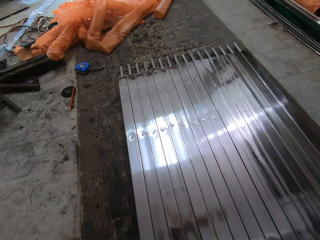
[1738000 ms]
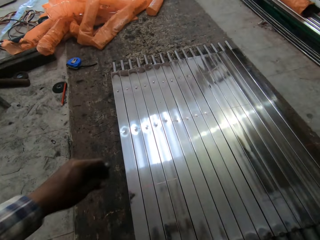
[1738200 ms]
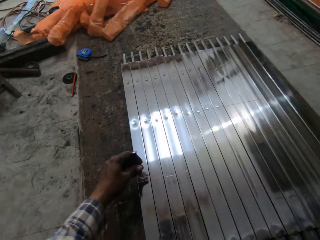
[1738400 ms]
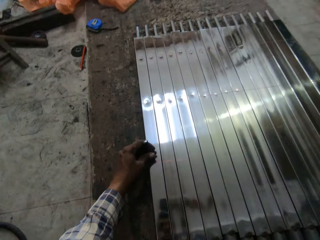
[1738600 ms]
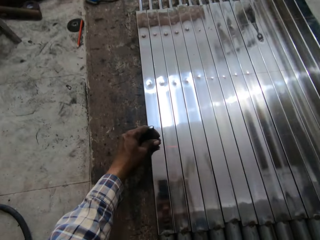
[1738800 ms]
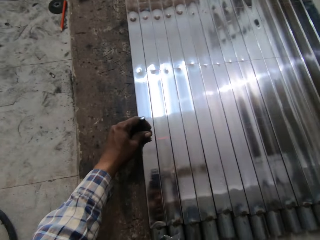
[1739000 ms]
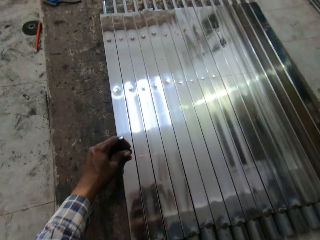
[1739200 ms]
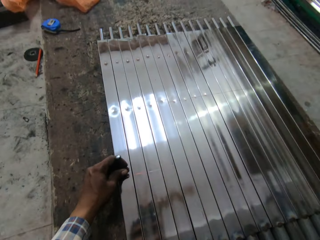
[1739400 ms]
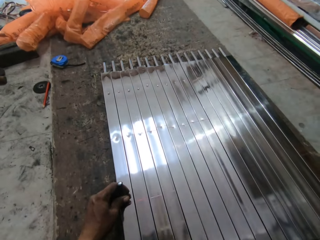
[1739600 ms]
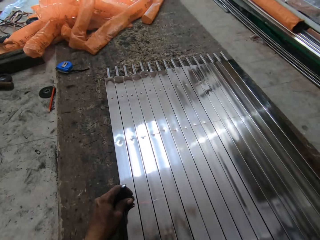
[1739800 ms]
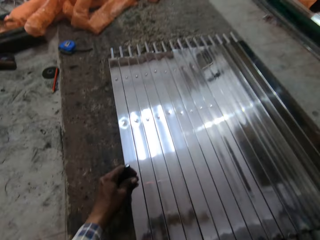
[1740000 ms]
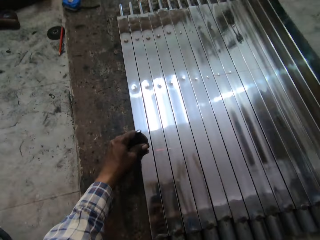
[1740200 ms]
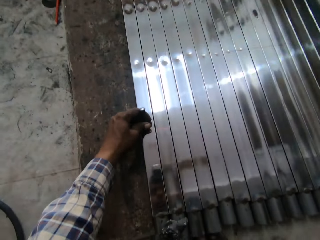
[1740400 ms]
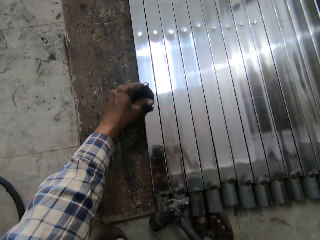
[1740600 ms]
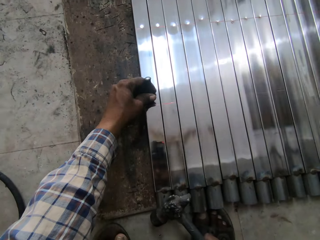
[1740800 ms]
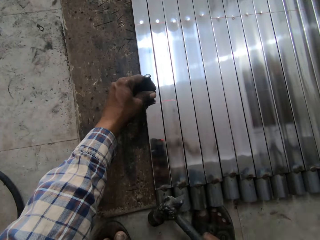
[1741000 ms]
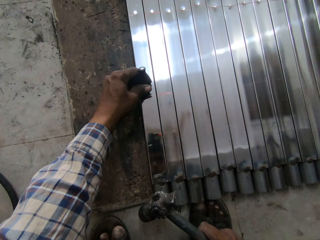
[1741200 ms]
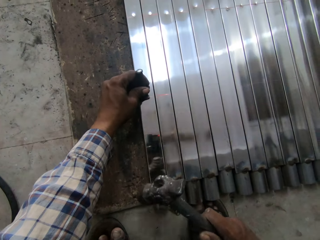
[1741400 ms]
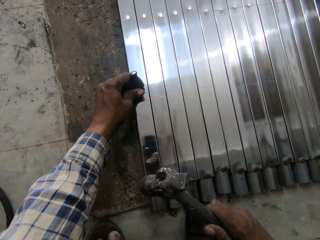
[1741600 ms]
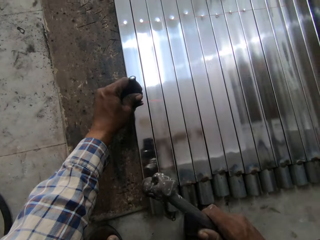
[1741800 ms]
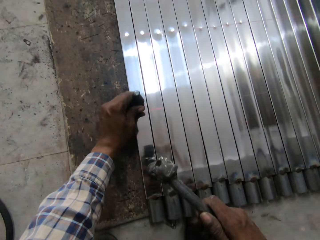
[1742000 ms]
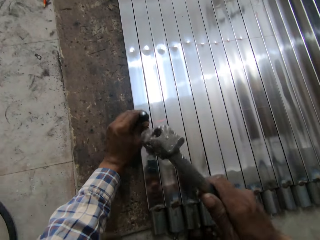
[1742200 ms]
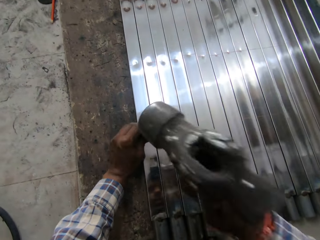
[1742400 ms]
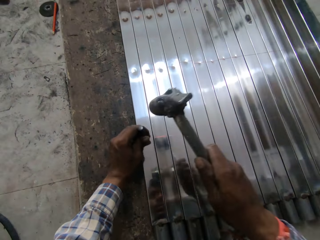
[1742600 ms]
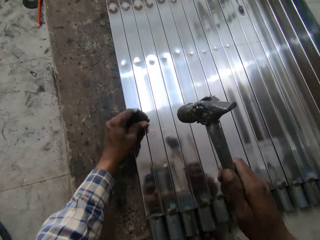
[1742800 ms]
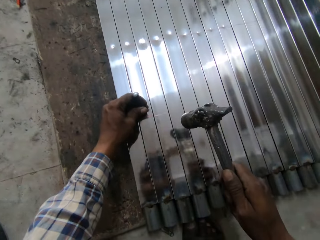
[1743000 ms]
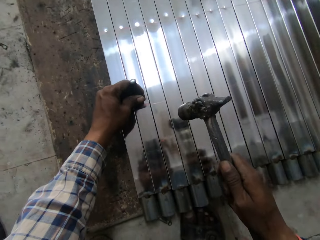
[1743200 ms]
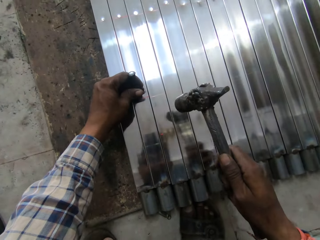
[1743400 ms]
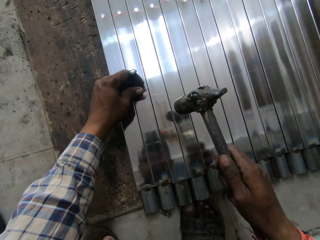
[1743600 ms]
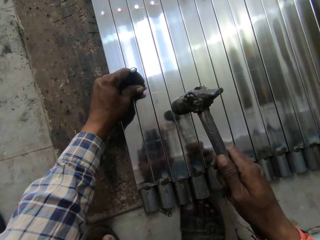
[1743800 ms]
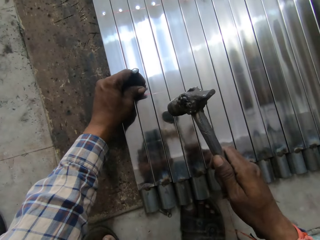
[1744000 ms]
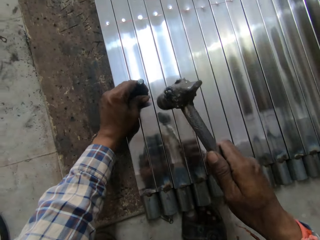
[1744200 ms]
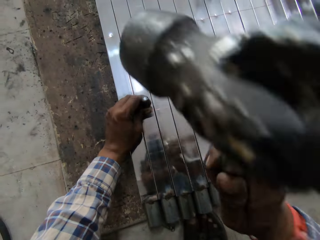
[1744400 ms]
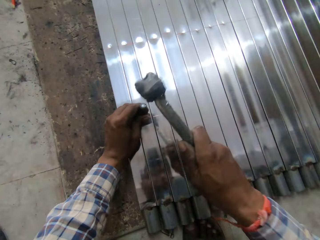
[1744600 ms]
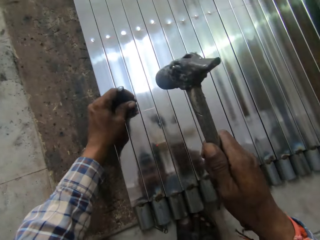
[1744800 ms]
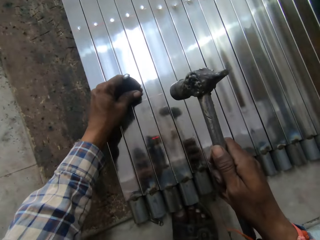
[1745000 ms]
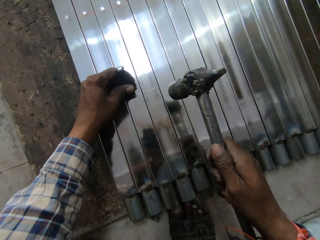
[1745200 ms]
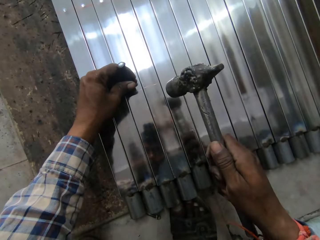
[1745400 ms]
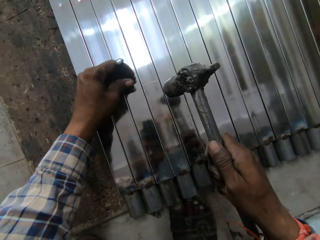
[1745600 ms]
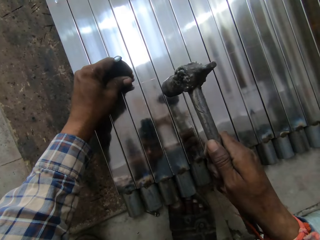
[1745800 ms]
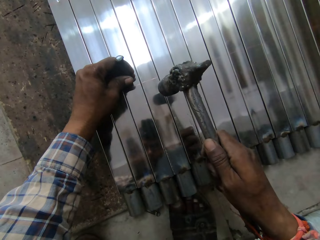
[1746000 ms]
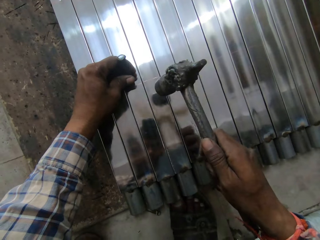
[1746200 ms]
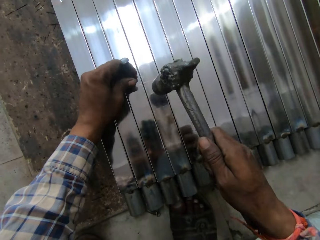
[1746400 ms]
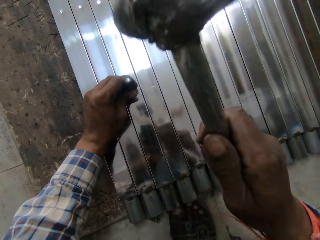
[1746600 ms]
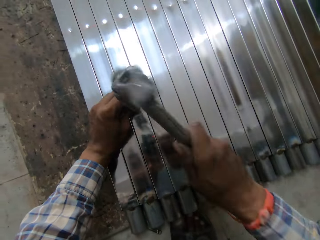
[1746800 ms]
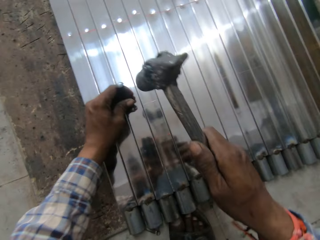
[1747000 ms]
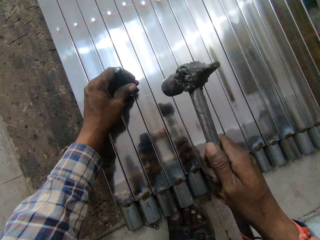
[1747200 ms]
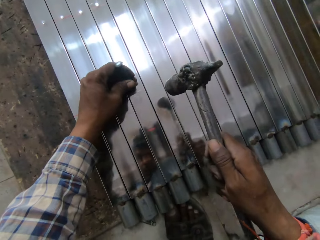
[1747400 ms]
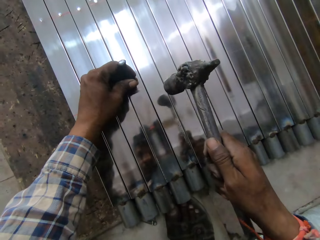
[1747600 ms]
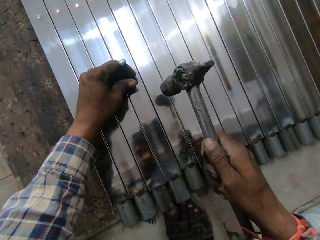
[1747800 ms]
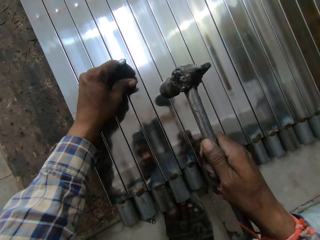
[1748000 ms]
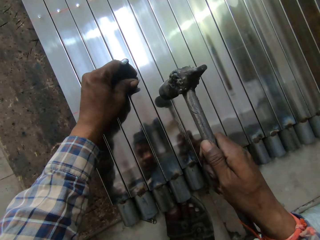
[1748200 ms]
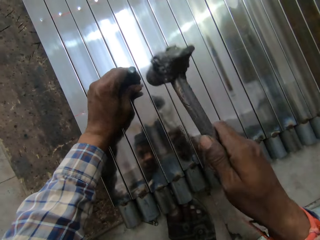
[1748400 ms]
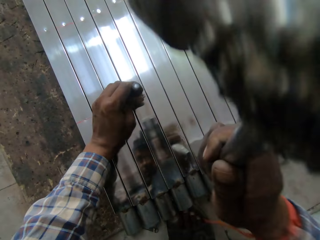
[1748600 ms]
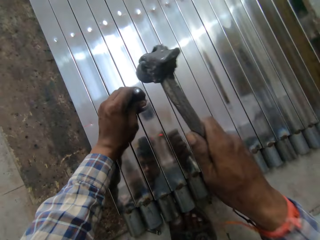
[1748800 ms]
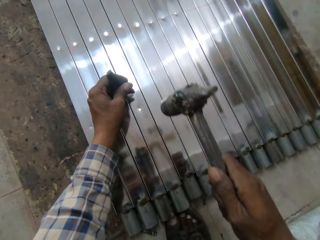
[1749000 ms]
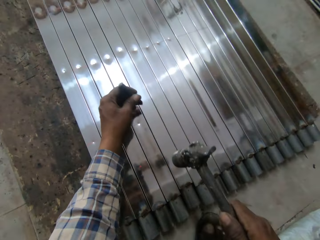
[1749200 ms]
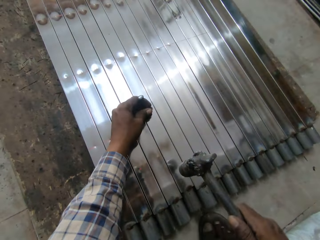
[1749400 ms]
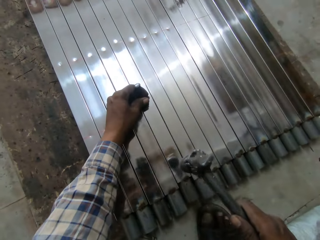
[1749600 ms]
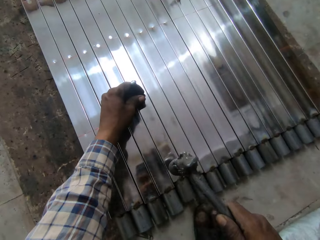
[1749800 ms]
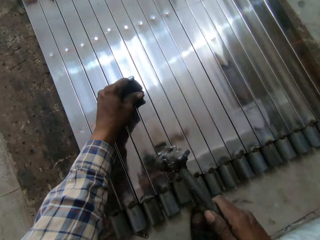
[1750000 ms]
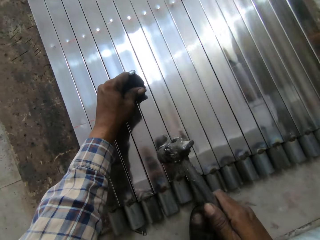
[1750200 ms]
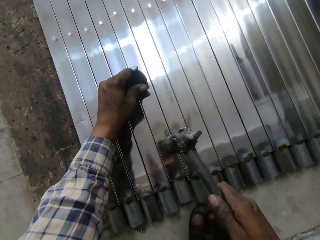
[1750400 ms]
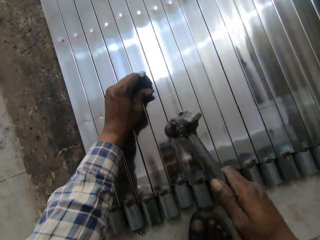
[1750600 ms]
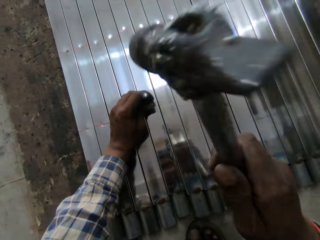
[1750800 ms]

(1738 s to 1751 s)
The camera wearer places the bolt on the stainless steel baluster's surface. They hit the bolt on the stainless steel baluster's surface with the hammer and move the bolt onto the next stainless steel baluster's surface. They hit the bolt on the stainless steel baluster's surface with the hammer and move the bolt onto the next stainless steel baluster's surface. They hit the bolt on the stainless steel baluster's surface with the hammer and move the bolt onto the next stainless steel baluster's surface. They hit the bolt on the stainless steel baluster's surface with the hammer and move the bolt onto the next stainless steel baluster's surface.

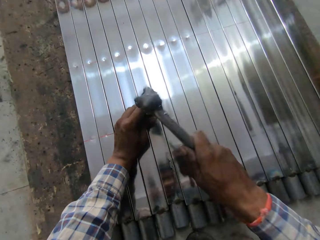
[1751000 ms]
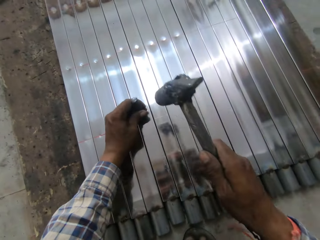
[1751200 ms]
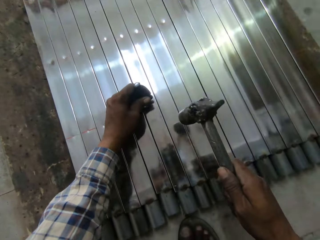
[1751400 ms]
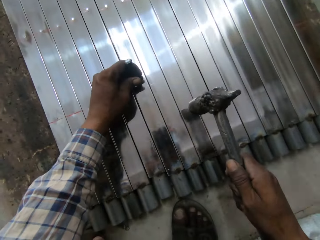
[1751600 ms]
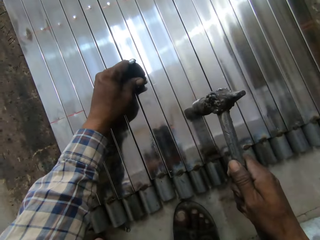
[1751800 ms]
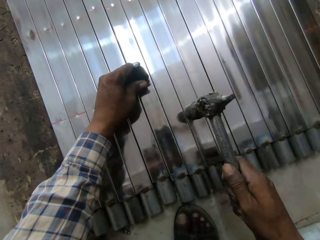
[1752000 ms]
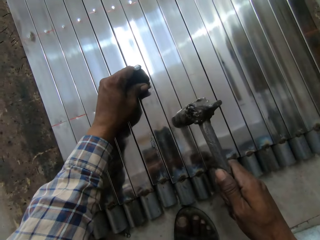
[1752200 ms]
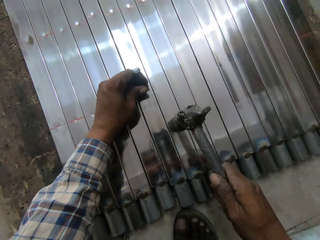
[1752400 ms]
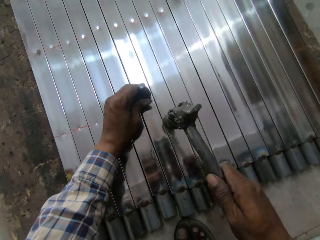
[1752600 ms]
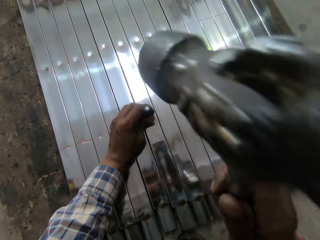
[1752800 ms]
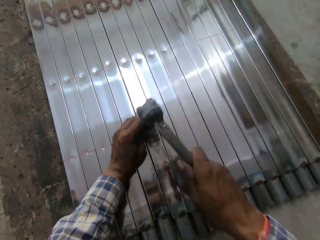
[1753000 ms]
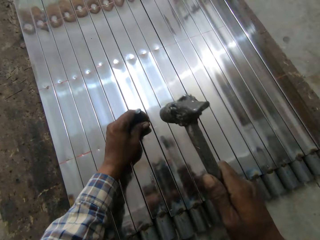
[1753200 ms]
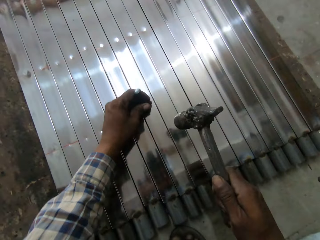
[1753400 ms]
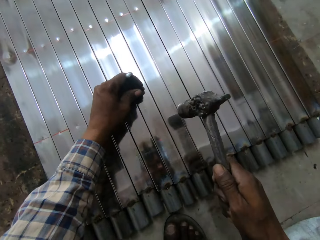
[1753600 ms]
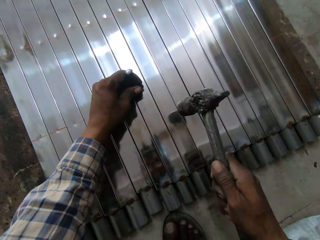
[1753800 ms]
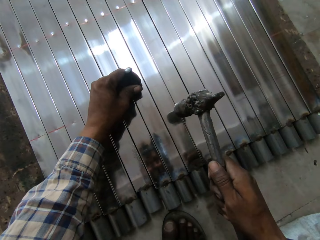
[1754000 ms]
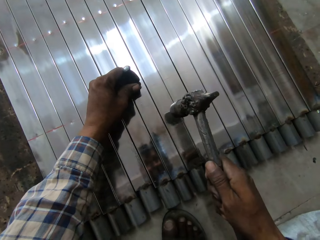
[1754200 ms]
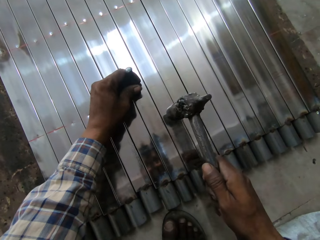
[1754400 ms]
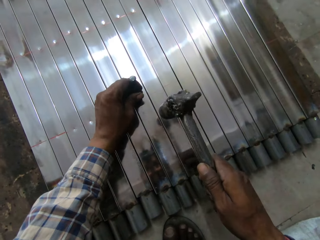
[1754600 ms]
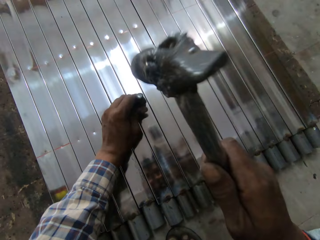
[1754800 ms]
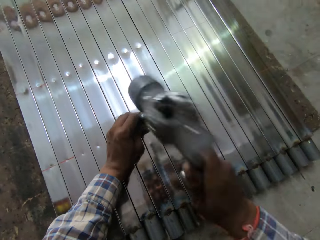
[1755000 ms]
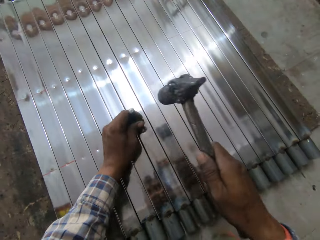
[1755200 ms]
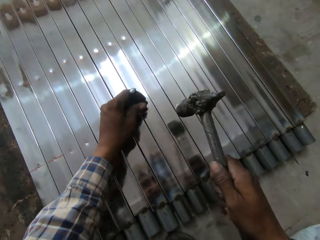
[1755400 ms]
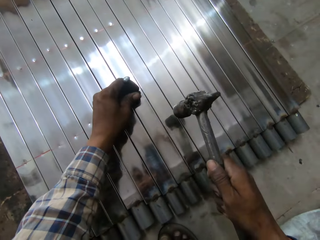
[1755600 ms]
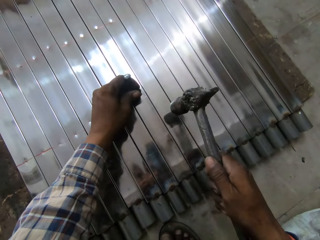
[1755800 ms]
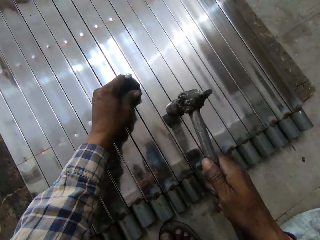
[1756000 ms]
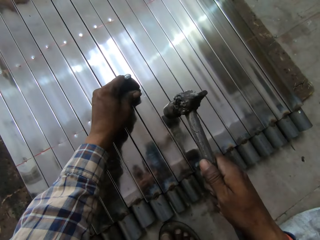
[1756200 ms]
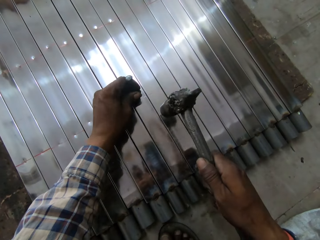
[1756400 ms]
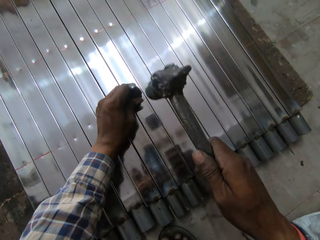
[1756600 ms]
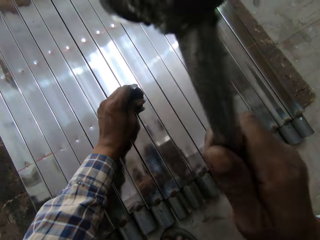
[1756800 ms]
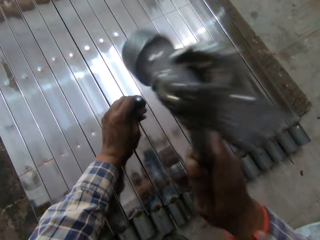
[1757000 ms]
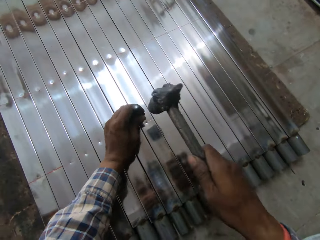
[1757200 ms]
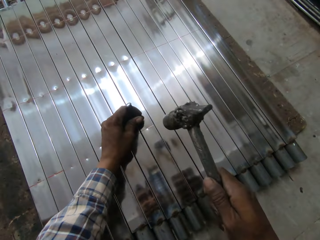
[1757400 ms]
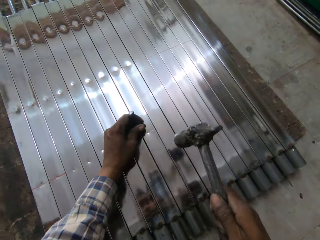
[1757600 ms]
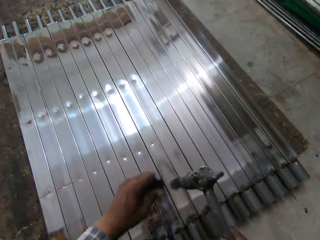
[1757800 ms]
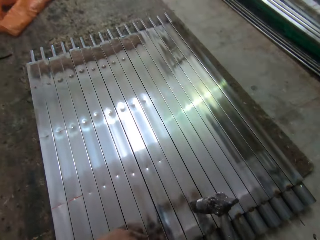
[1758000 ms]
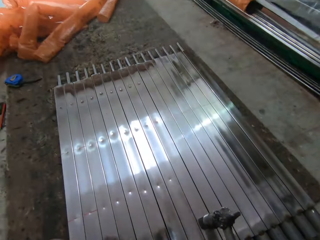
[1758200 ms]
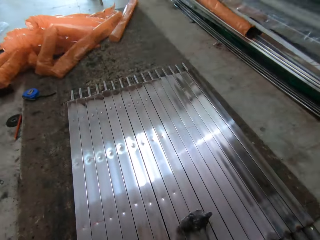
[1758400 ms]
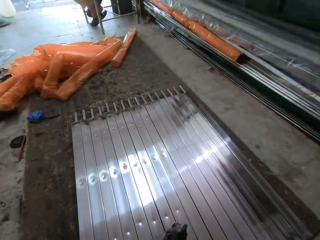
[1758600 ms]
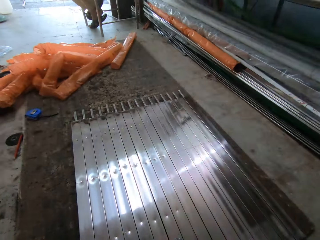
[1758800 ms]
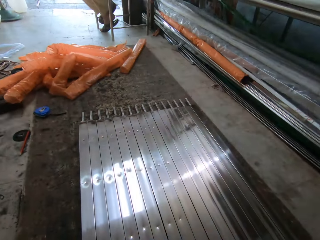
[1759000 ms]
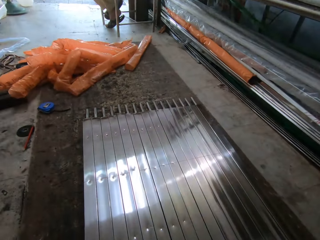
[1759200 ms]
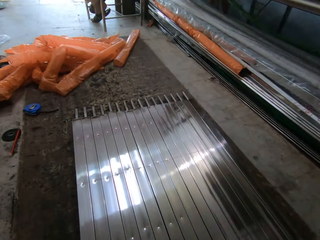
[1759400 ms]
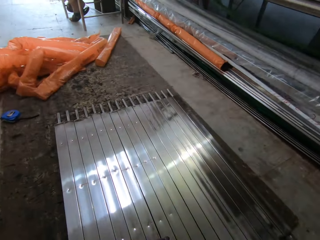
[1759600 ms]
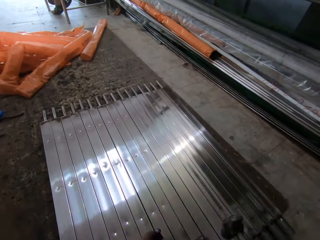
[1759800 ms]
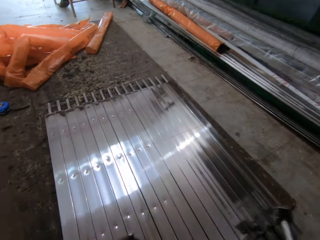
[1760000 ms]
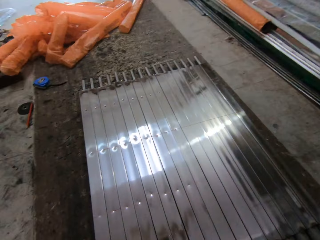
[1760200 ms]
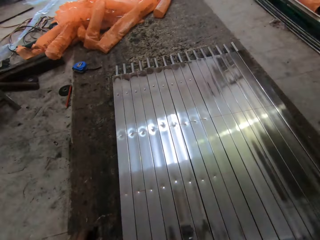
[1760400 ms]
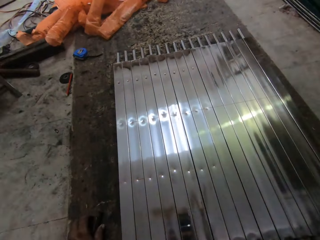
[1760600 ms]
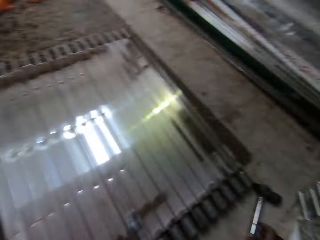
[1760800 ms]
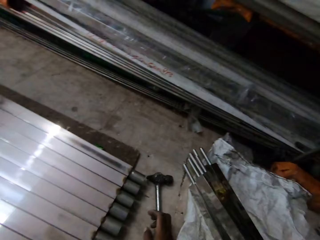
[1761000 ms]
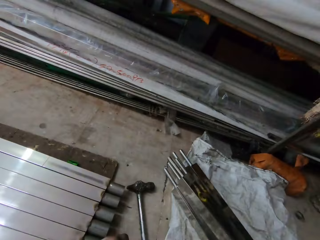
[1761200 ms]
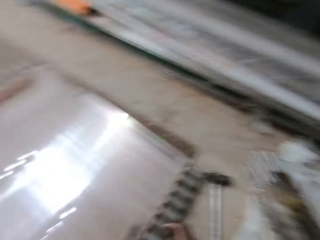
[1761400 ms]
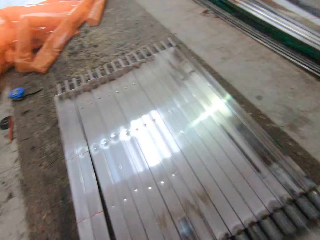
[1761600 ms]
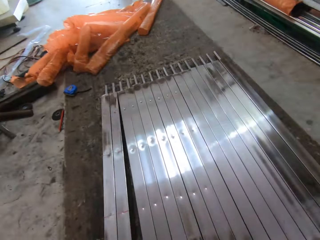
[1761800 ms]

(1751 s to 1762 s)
The camera wearer hits the bolt on the stainless steel baluster's surface with the hammer and moves the bolt onto the next stainless steel baluster's surface. They hit the bolt on the stainless steel baluster's surface with the hammer and move the bolt onto the next stainless steel baluster's surface. They hit the bolt on the stainless steel baluster's surface with the hammer and move the bolt onto the next stainless steel baluster's surface. They hit the bolt on the stainless steel baluster's surface with the hammer. They stare at the stainless steel balusters. They place the bolt on the floor. They place the hammer on the floor.
